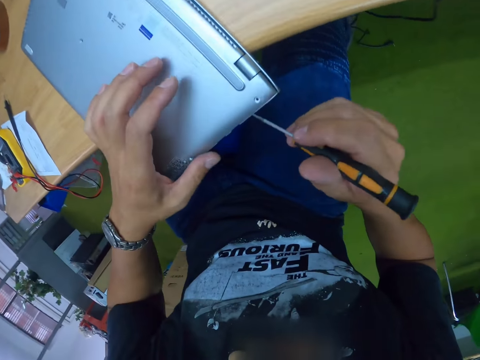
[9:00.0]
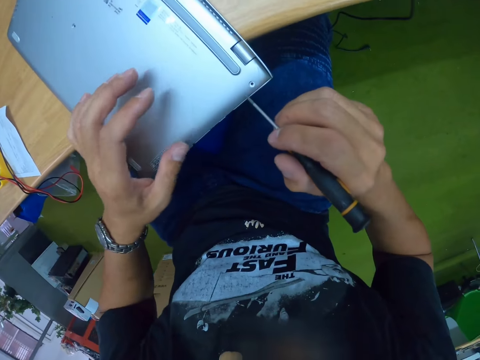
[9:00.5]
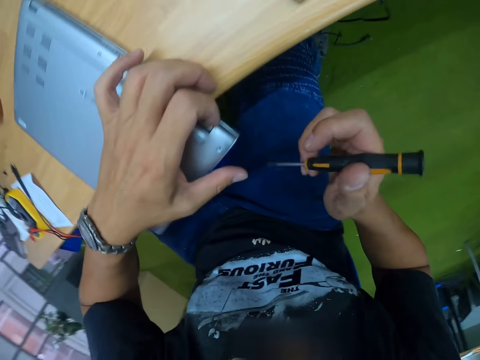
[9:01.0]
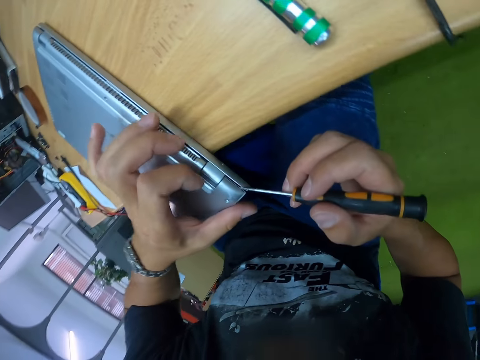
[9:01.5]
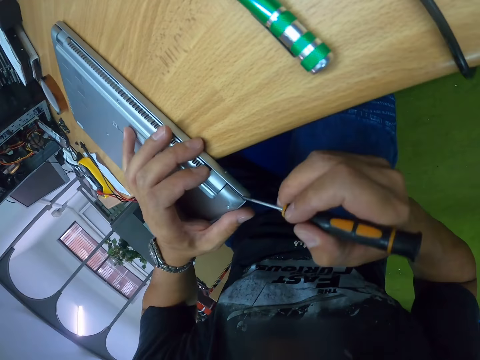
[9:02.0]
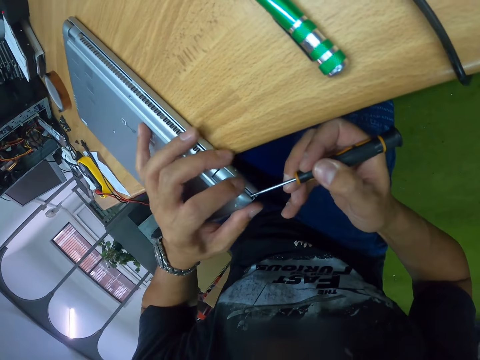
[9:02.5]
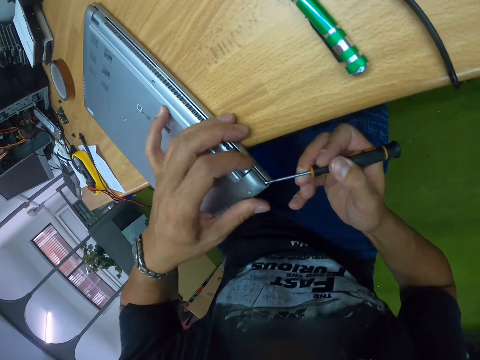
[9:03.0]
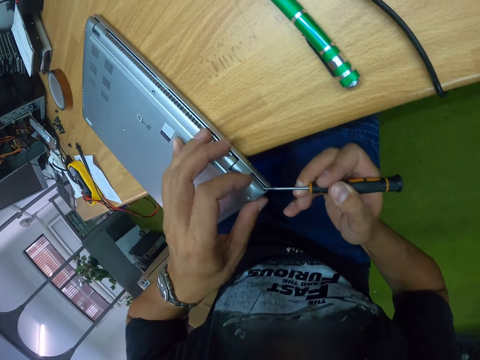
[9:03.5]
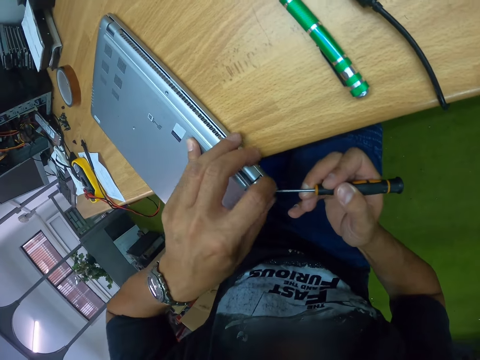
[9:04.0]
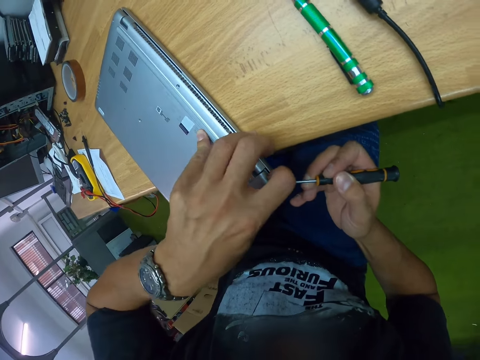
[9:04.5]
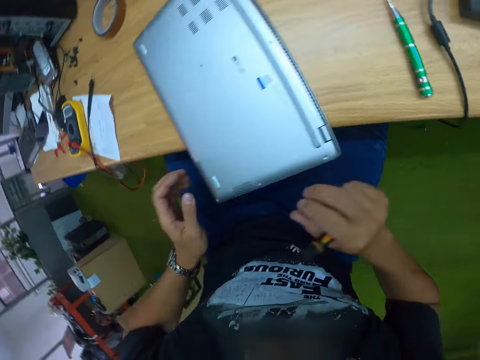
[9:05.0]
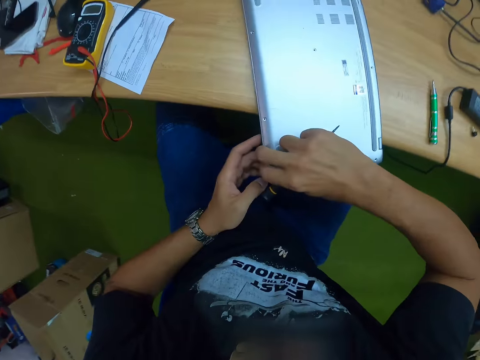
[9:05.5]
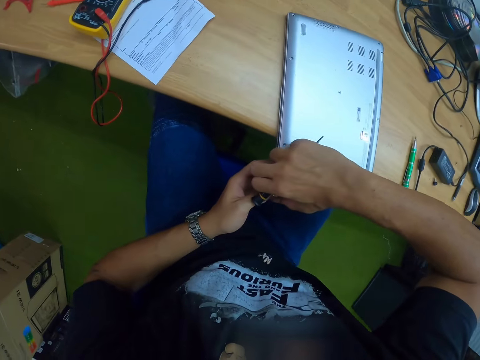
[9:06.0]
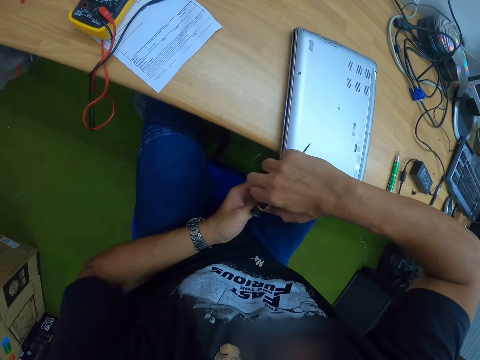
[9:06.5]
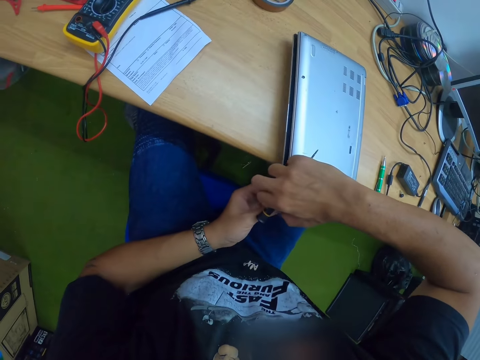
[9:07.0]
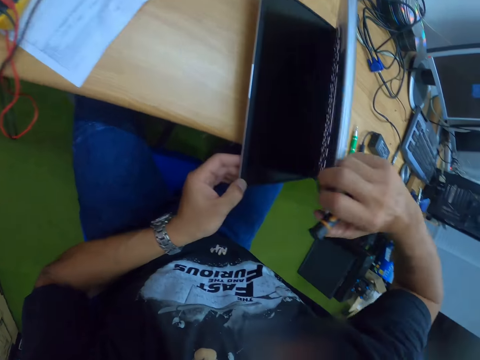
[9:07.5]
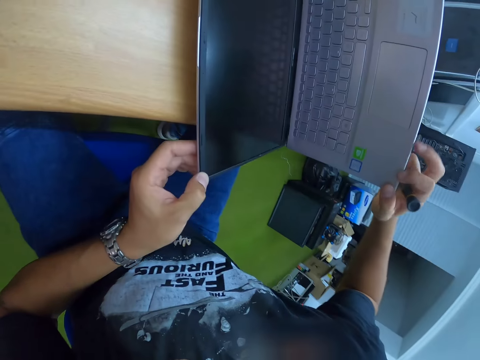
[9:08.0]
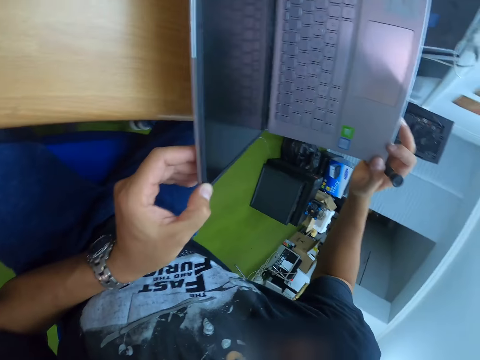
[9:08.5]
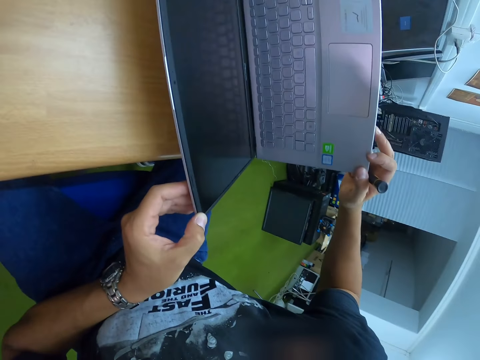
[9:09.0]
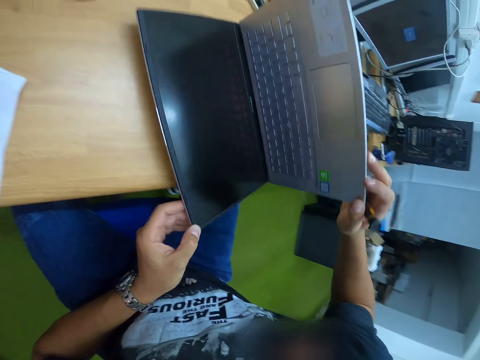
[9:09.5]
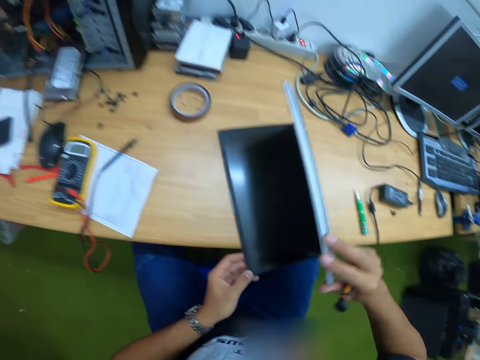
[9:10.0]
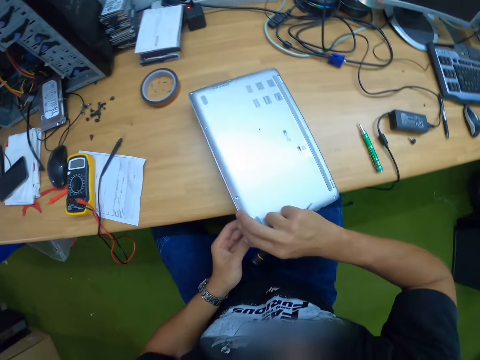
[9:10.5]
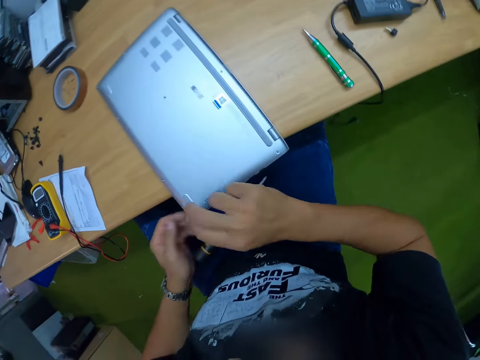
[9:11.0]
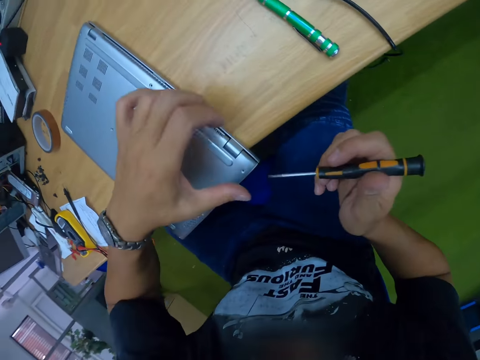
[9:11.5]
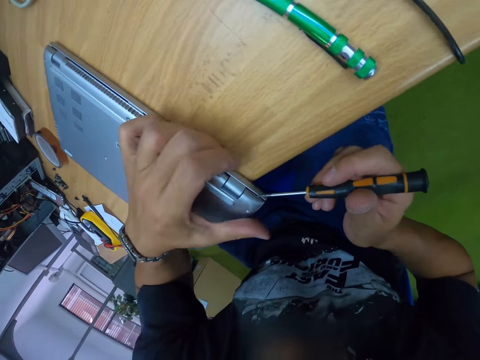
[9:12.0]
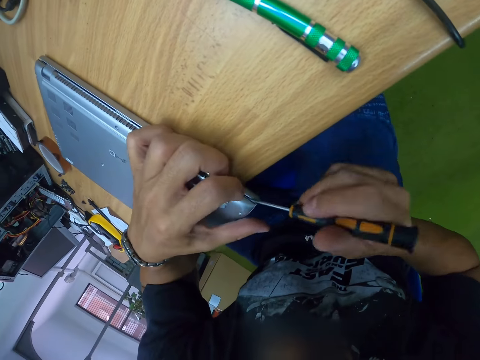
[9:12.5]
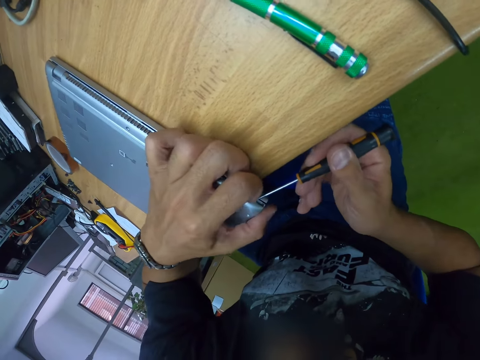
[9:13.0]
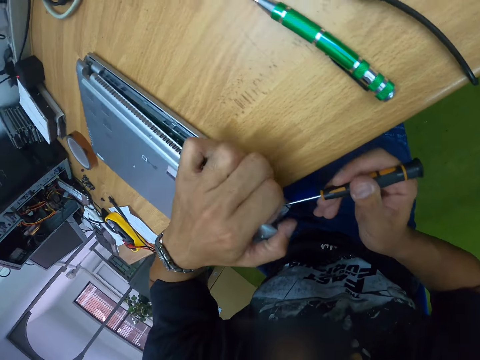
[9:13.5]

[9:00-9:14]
The camera wearer tries to remove the laptop cover using the screwdriver. He places his left hand on the laptop. He opens a part of the body of the laptop with his right hand. He opens the laptop lid with both his hands. He closes the laptop lid with his right hand. He places his left hand on the laptop. He tries to remove the laptop cover using the screwdriver. He opens a part of the body of the laptop with his right hand.

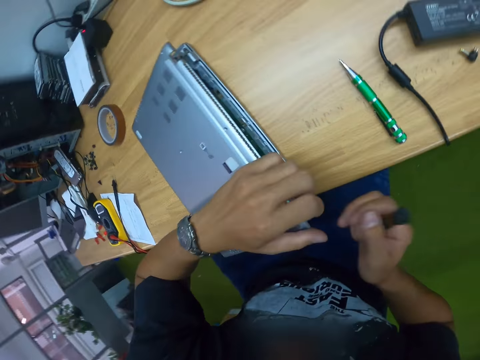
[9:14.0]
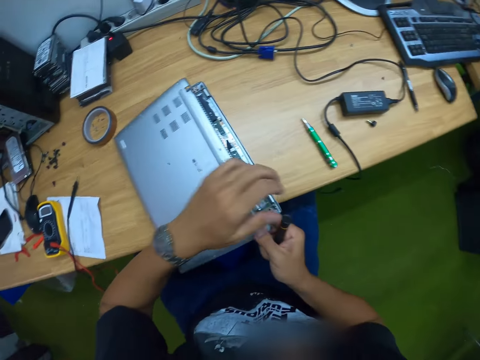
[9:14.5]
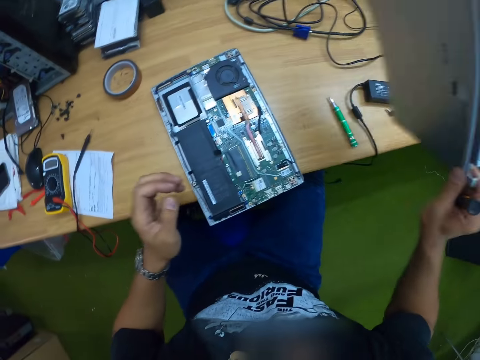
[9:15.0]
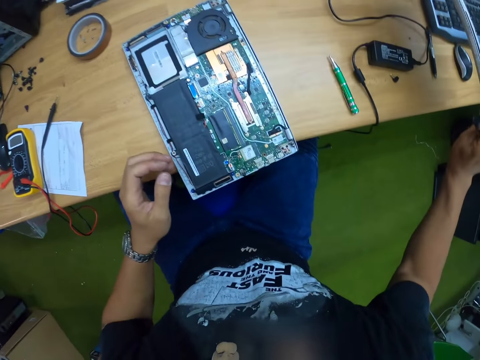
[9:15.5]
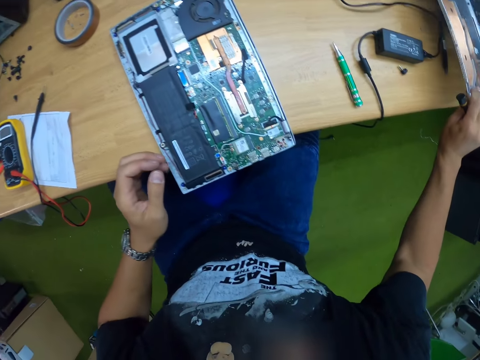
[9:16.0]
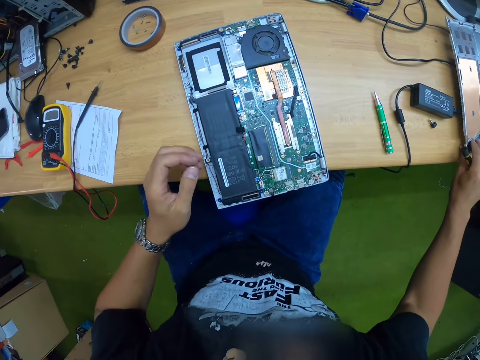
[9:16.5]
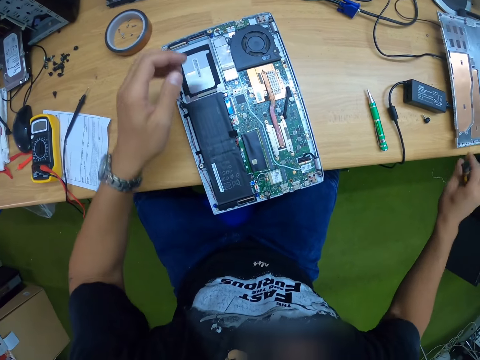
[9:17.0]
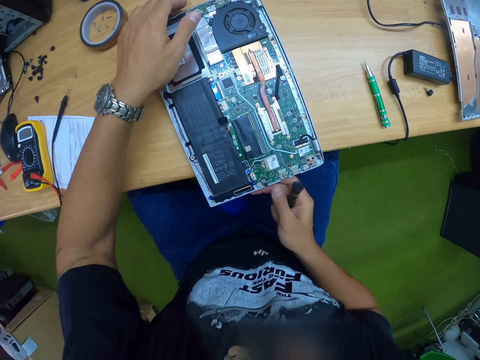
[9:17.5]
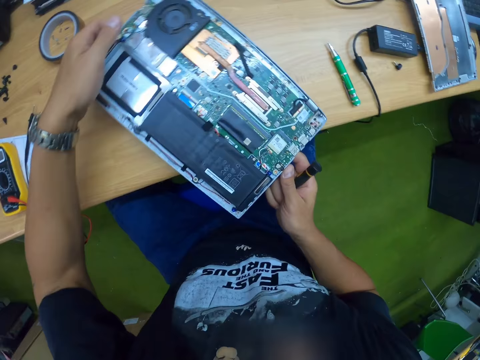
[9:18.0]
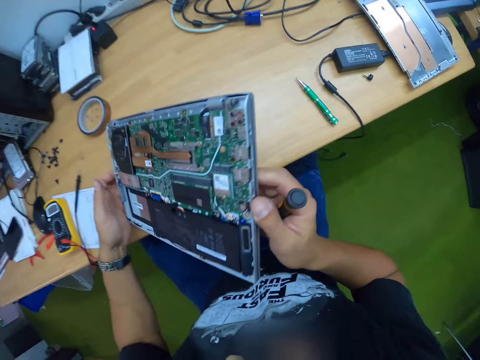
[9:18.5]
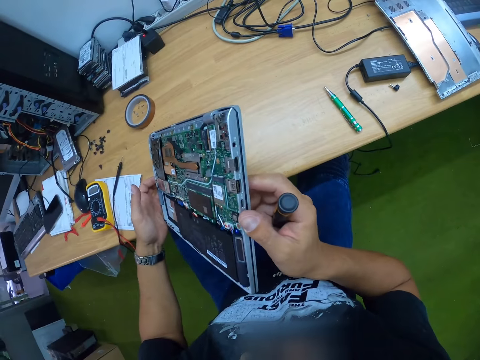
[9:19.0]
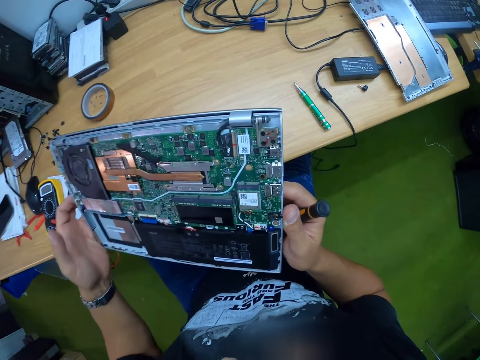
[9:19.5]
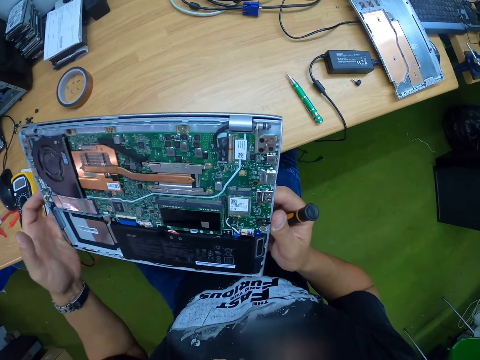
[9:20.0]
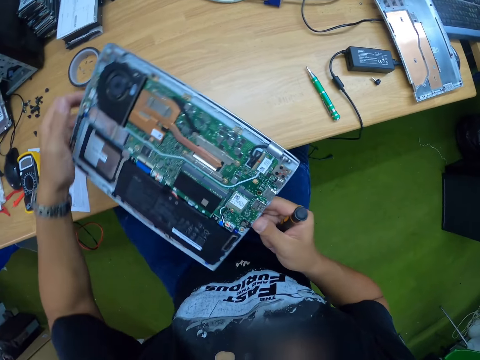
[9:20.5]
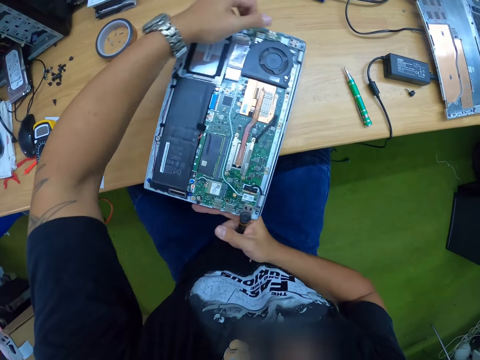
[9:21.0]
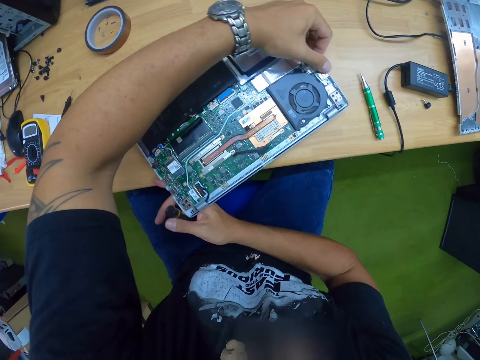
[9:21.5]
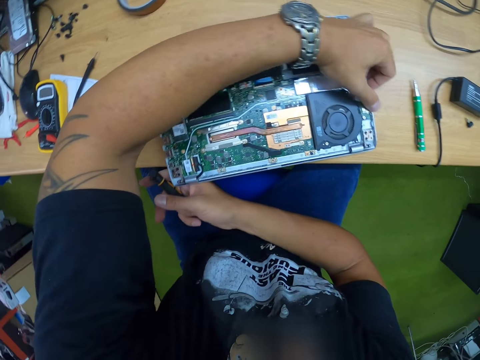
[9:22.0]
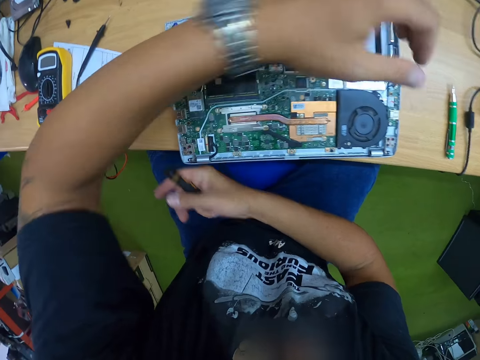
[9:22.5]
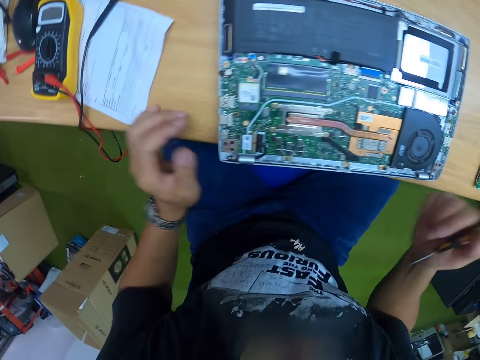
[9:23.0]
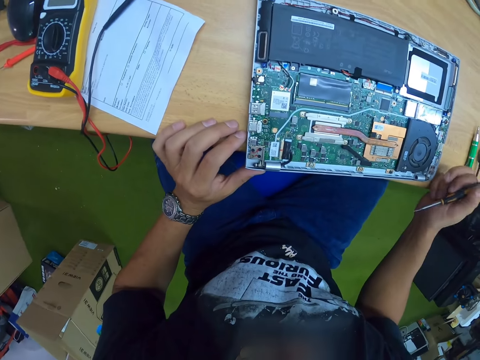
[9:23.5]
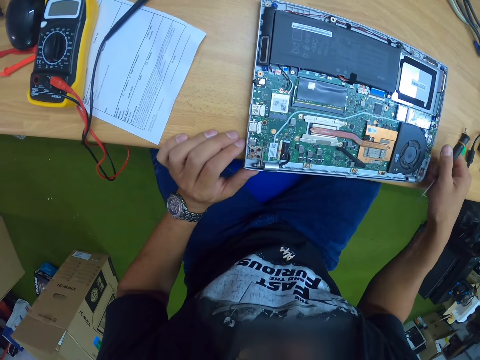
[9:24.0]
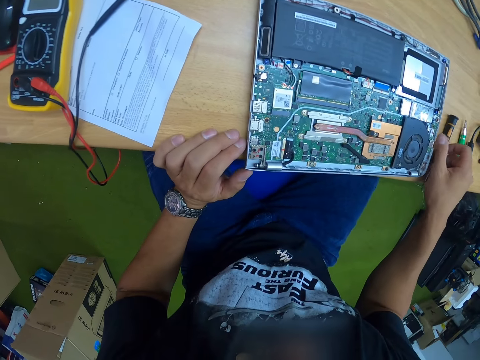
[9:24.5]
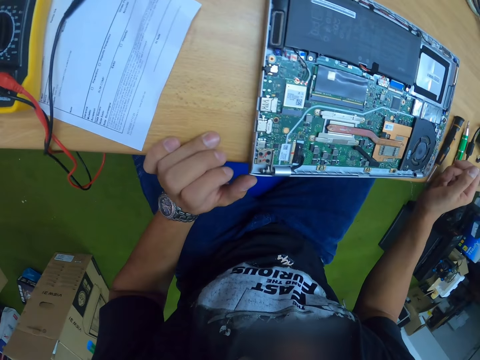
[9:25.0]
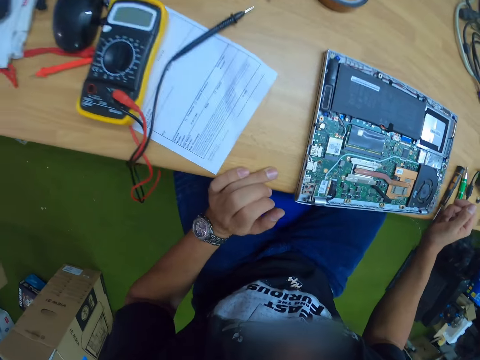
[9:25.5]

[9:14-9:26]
The camera wearer removes the body part of the laptop with his right hand. He drops the body part of the laptop on the desk with his right hand. He lifts the laptop from the desk with both his hands. He rotates the laptop. He stares at the laptop. He rotates the laptop. He drops the laptop on the desk with both his hands. He drops the screwdriver on the desk with his right hand.
